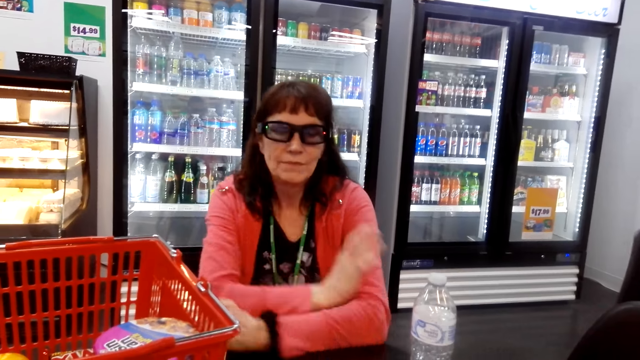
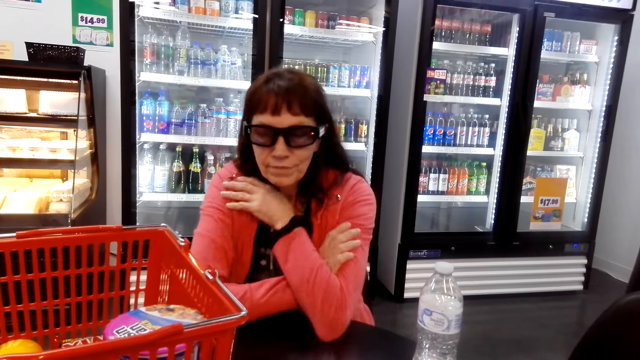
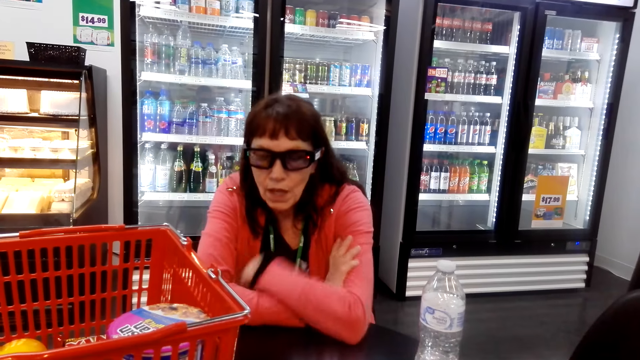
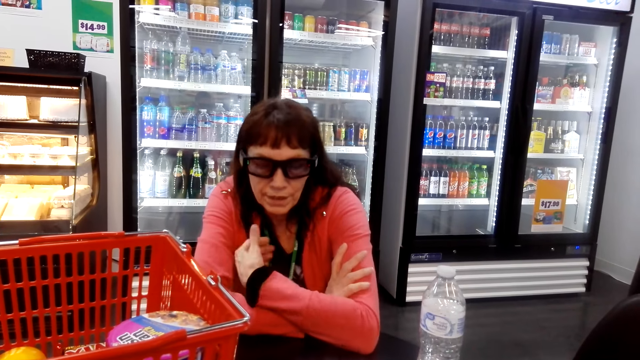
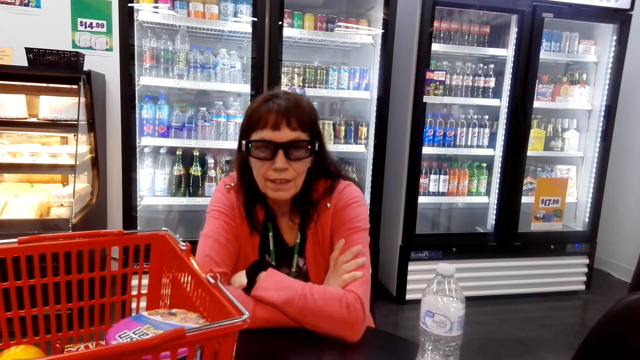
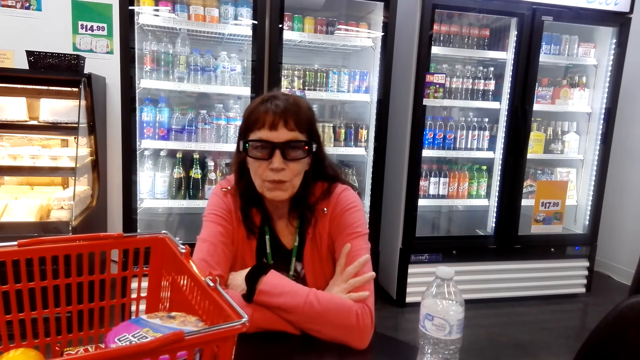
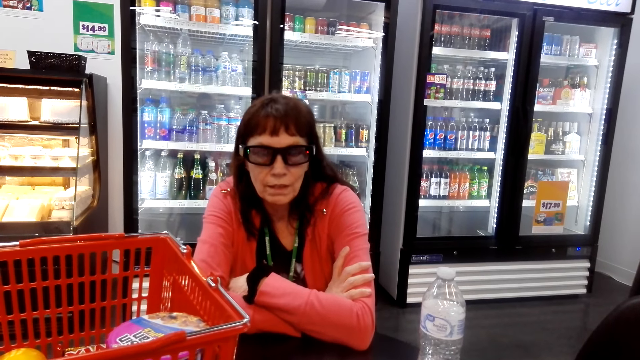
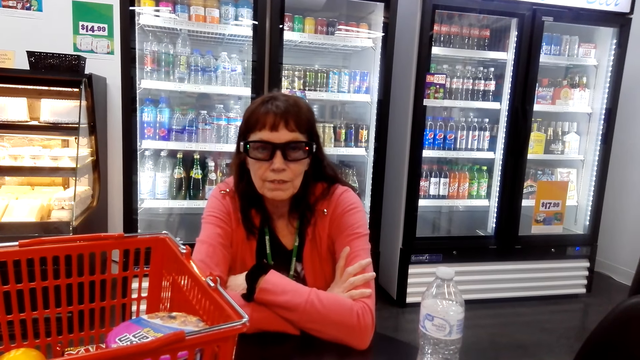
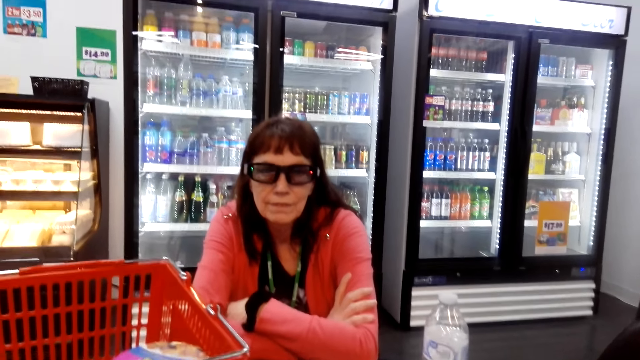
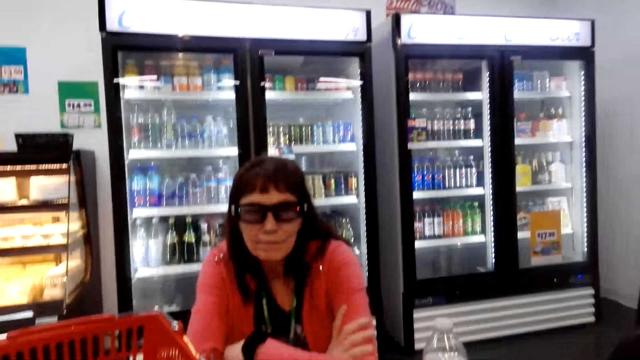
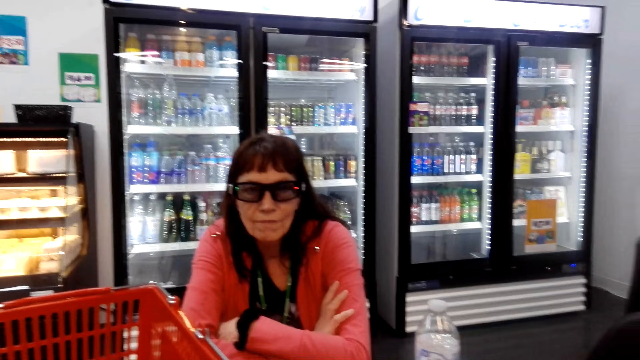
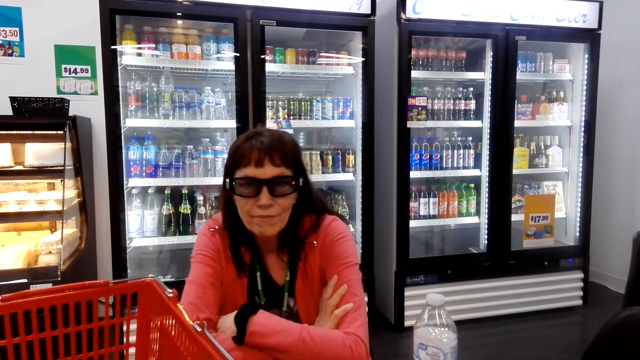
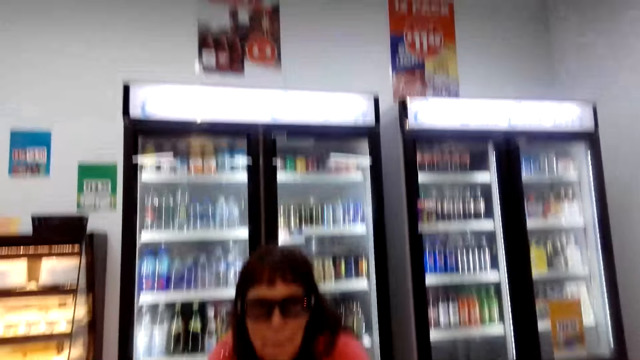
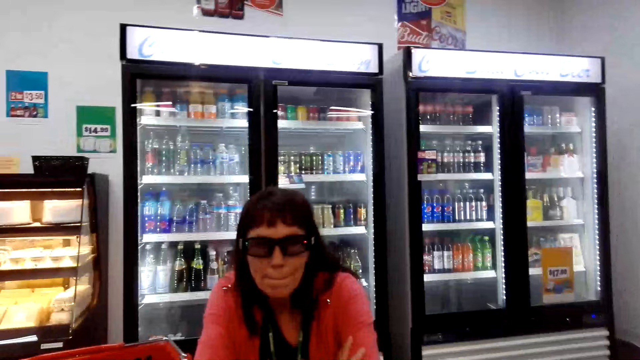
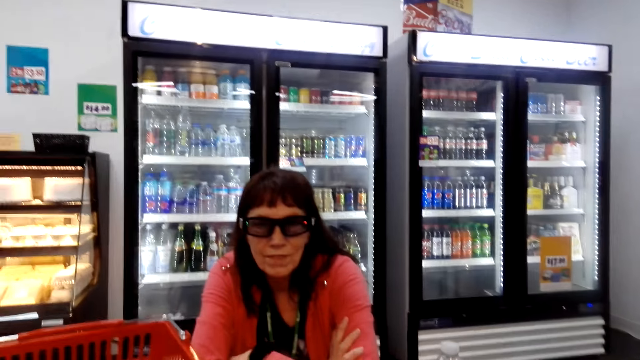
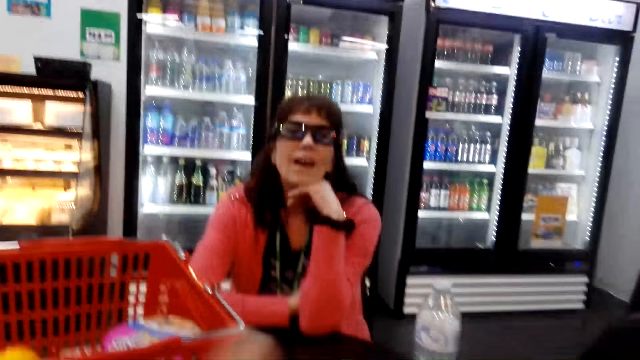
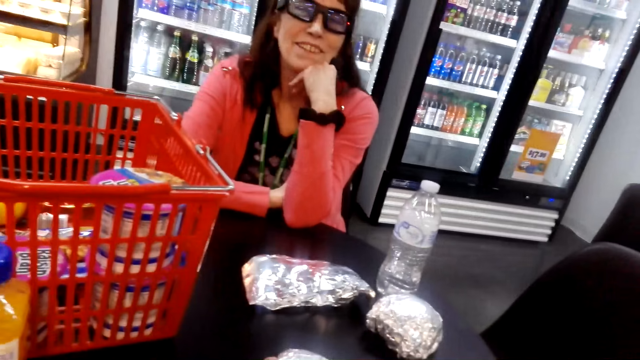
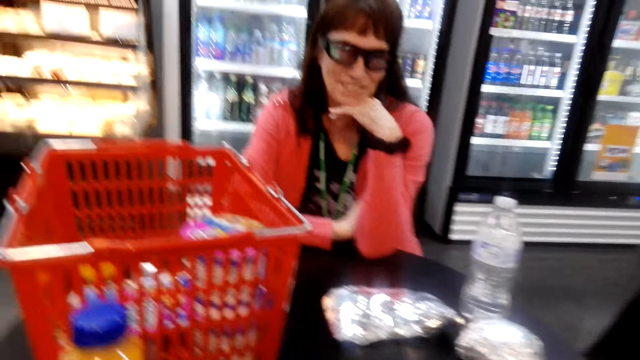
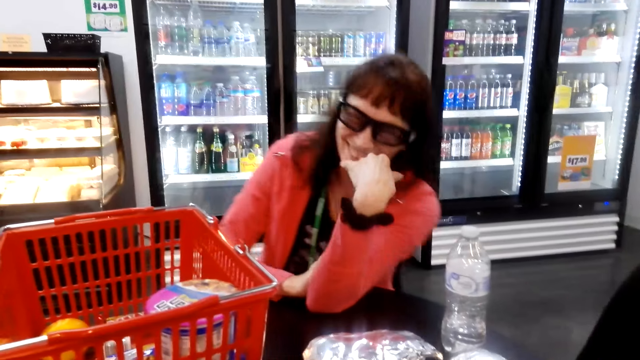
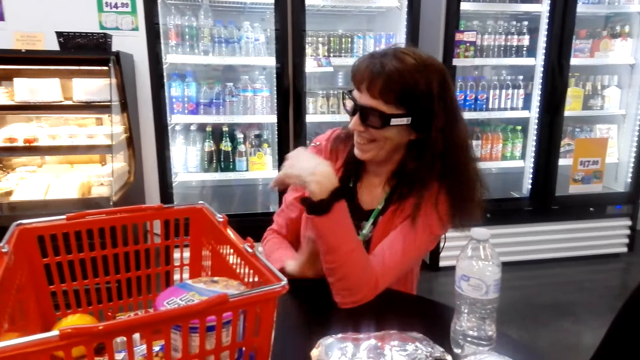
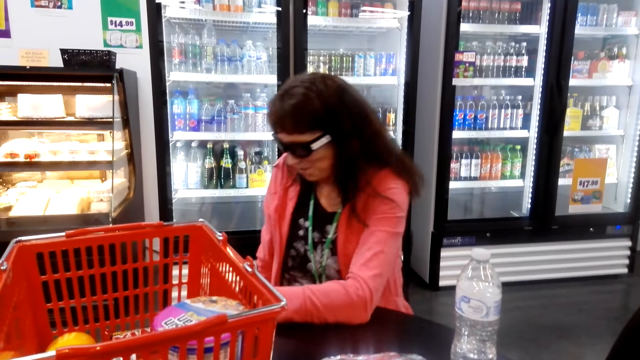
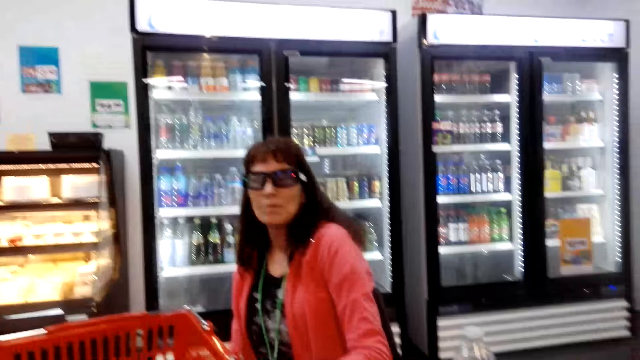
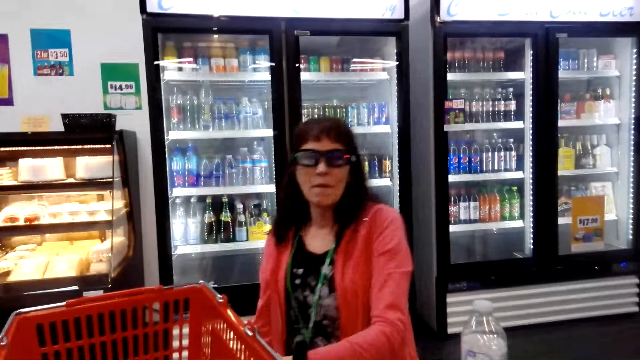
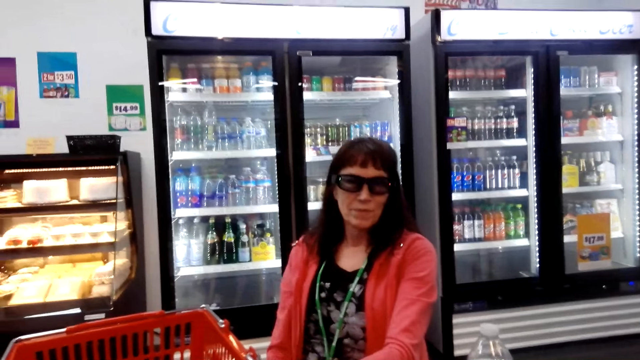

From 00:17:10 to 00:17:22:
The camera wearer talks with a person. The person talks with the camera wearer. The camera wearer talks with the person. The person talks with the camera wearer and laughs.

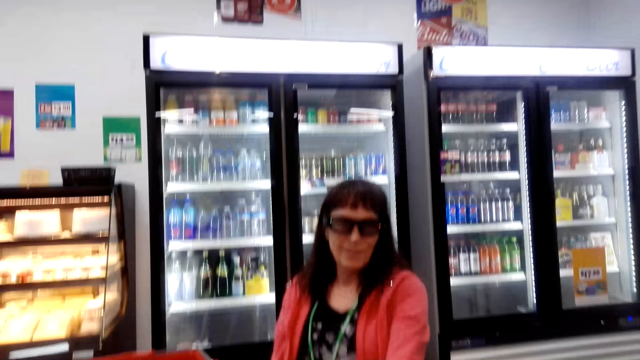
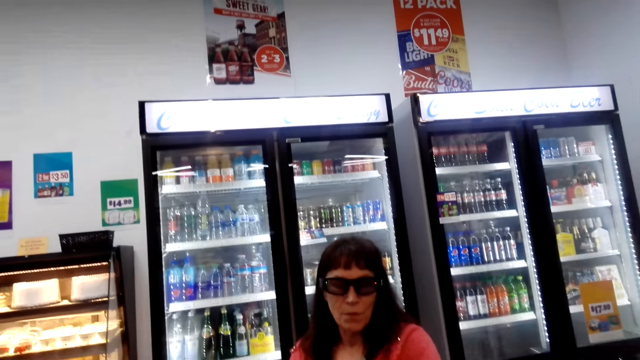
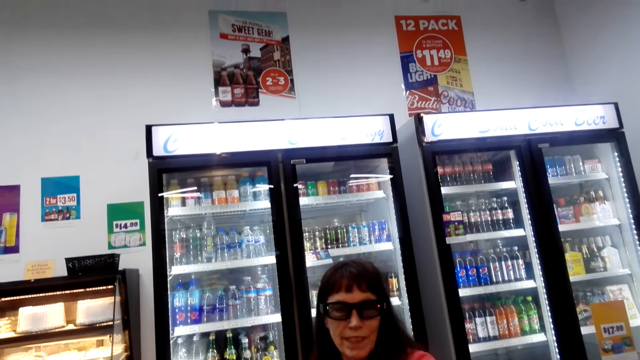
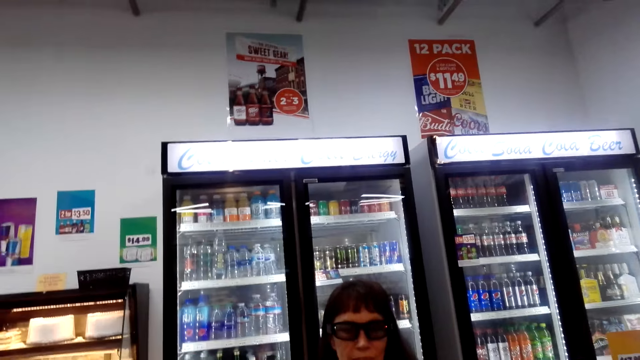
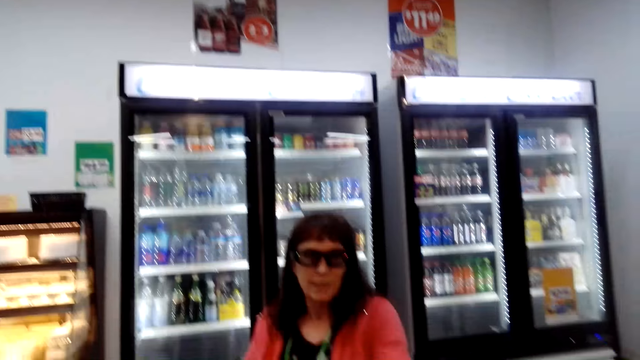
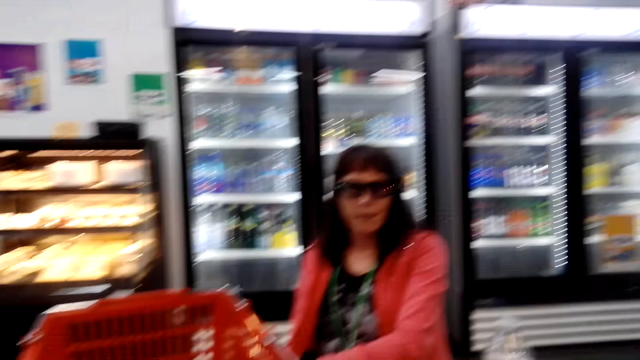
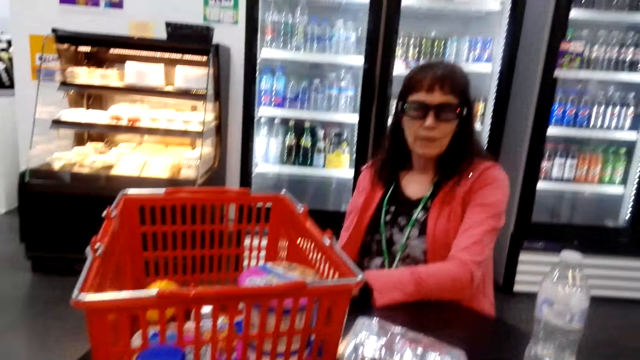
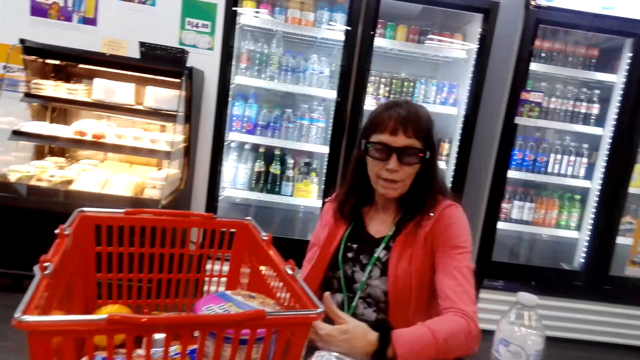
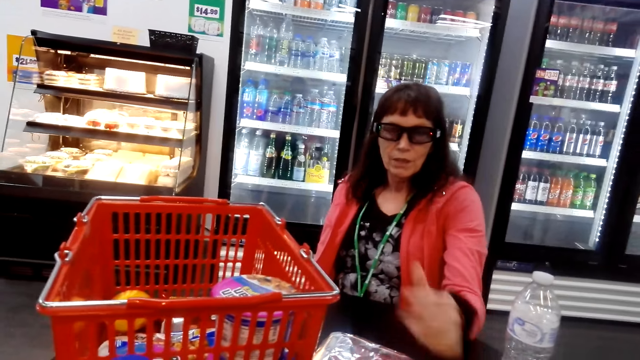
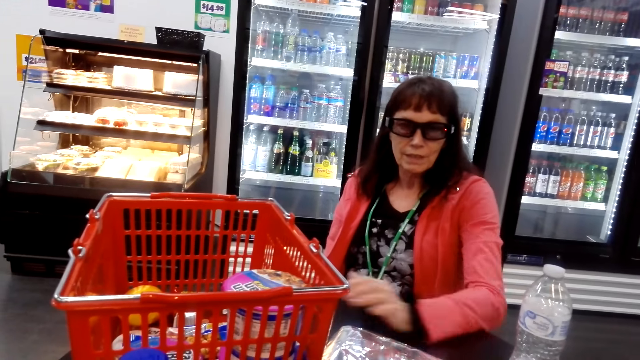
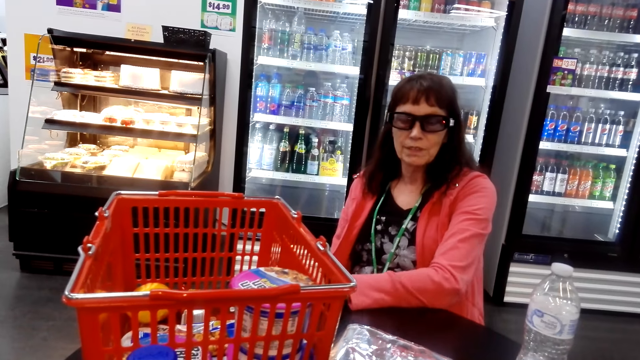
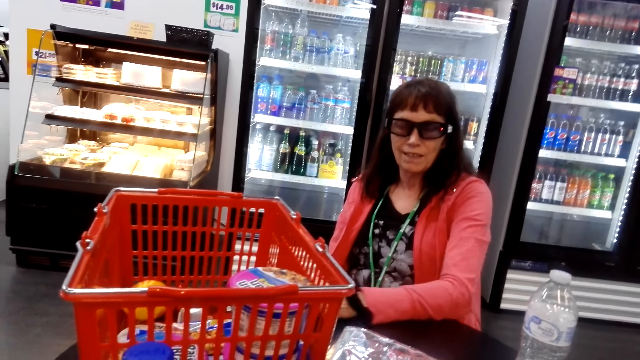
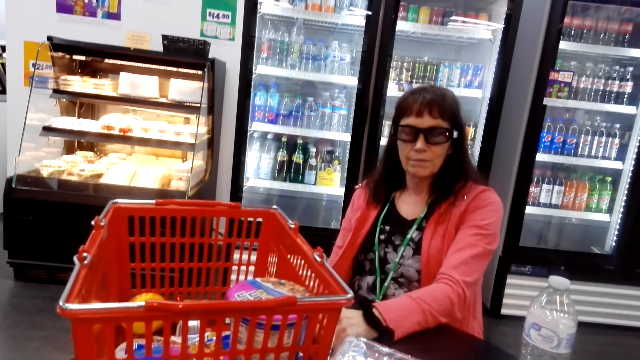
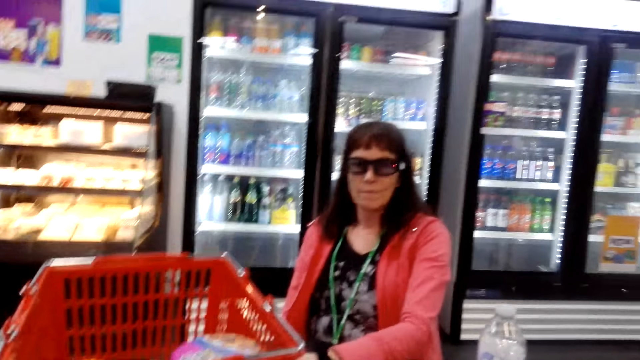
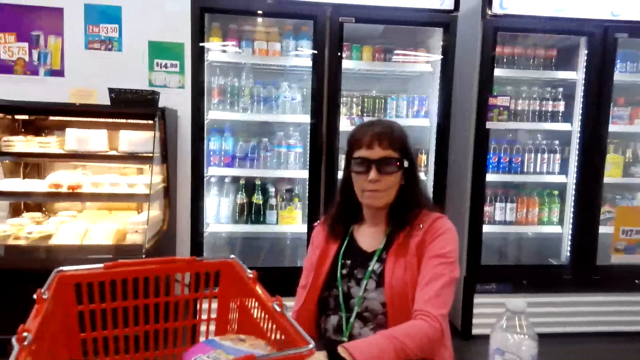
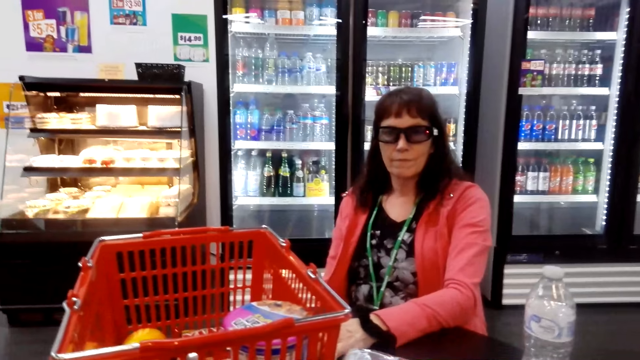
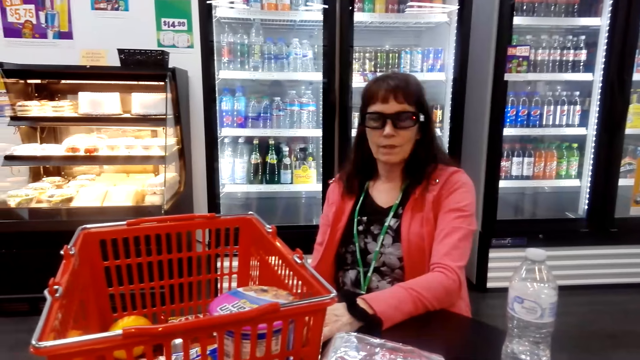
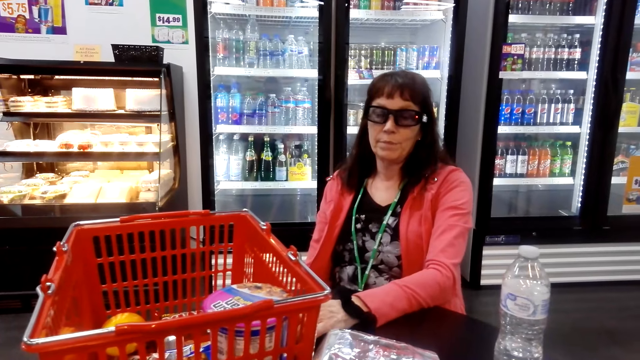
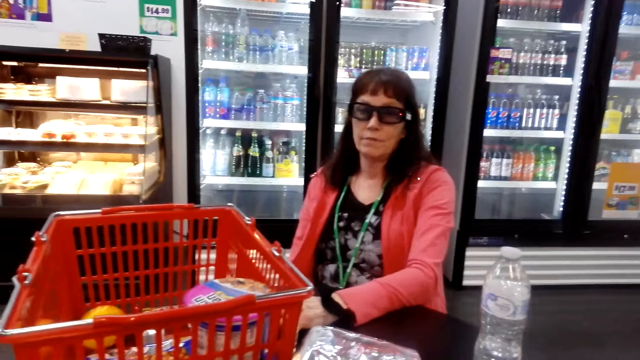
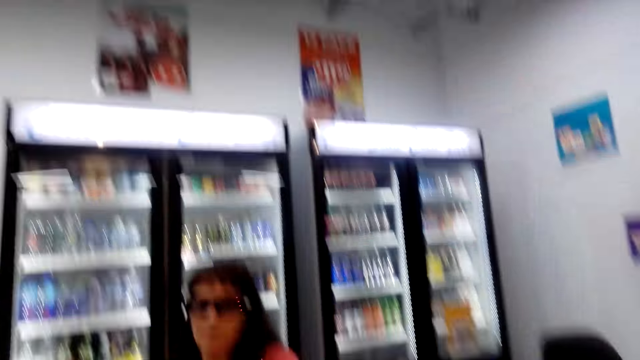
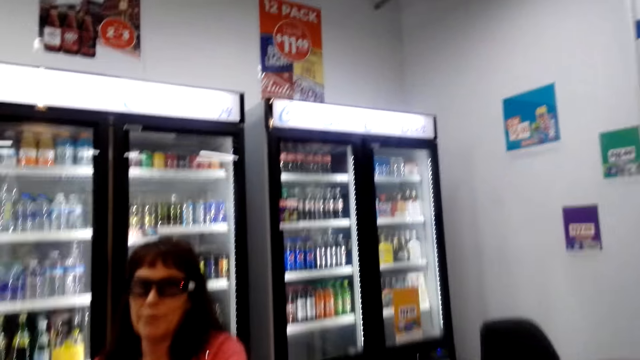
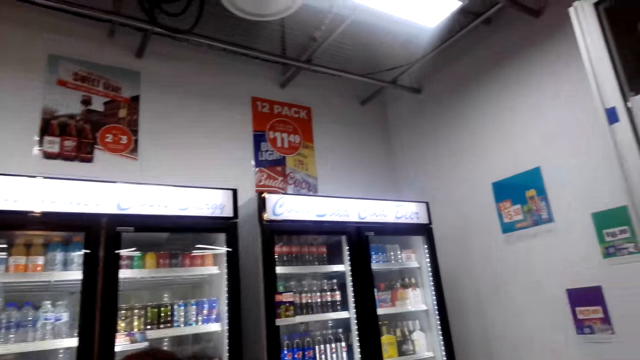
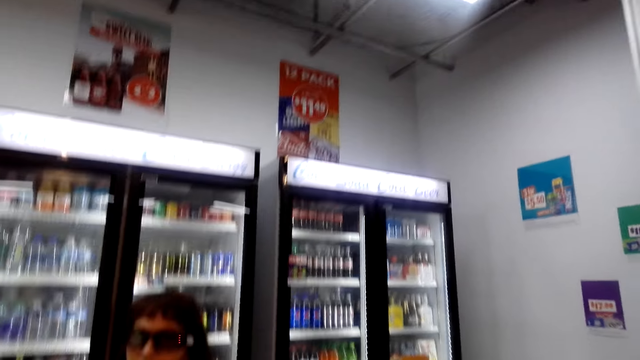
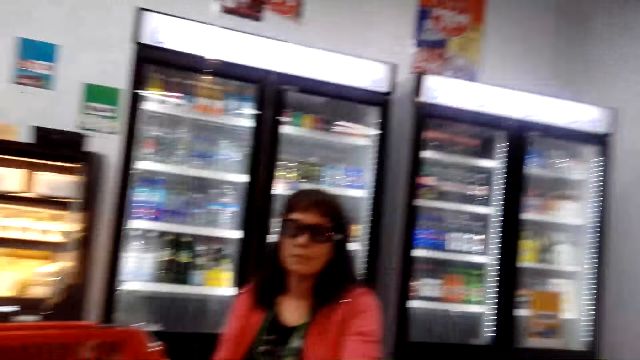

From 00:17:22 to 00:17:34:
The camera wearer talks with a person. The person talks with the camera wearer. The camera wearer talks with the person. The person talks with the camera wearer. The camera wearer talks with the person.
